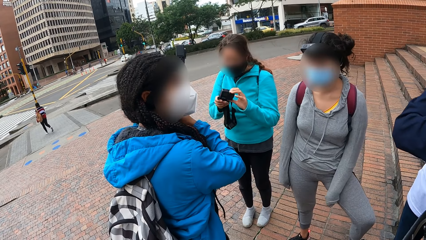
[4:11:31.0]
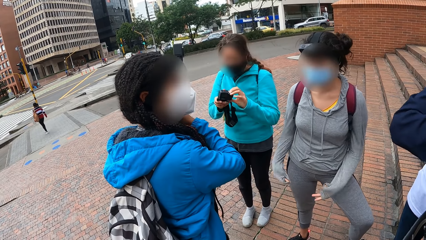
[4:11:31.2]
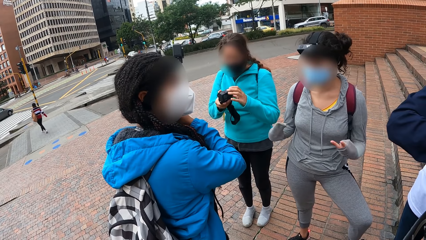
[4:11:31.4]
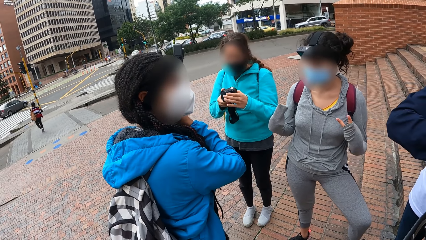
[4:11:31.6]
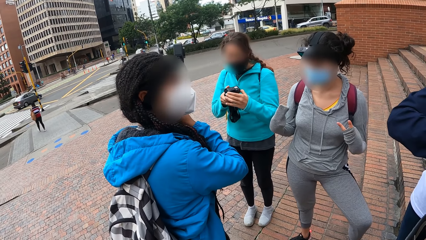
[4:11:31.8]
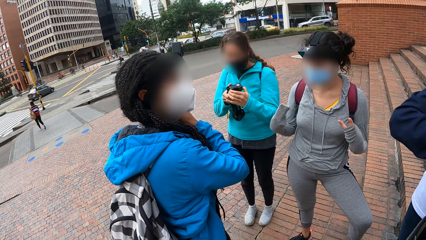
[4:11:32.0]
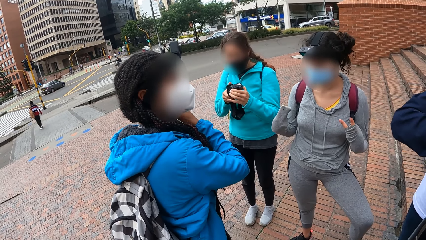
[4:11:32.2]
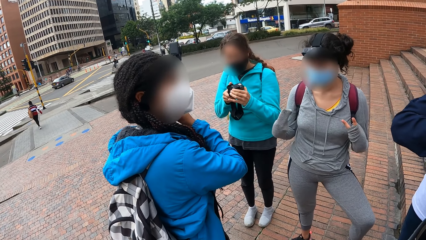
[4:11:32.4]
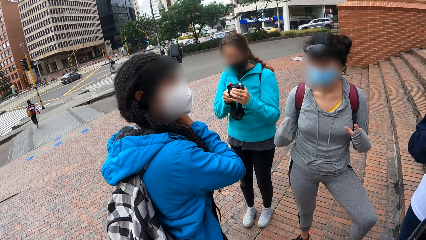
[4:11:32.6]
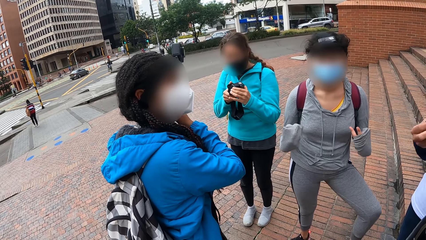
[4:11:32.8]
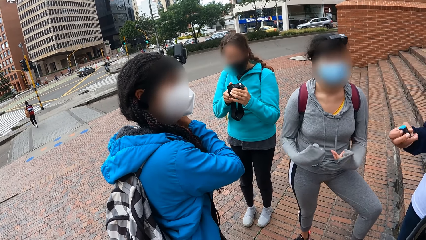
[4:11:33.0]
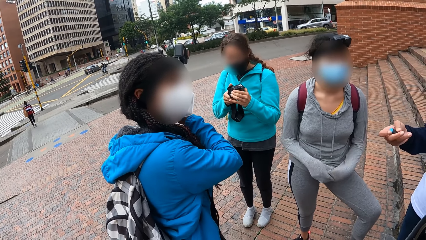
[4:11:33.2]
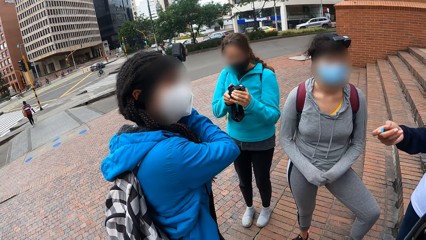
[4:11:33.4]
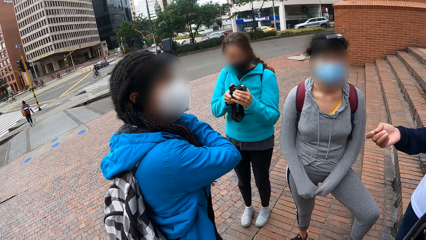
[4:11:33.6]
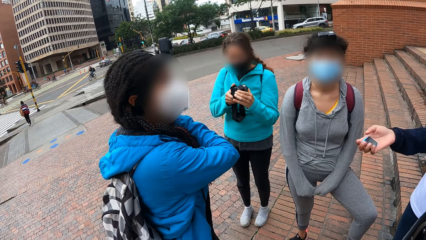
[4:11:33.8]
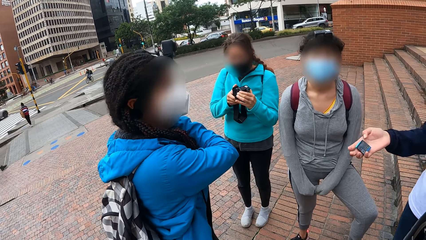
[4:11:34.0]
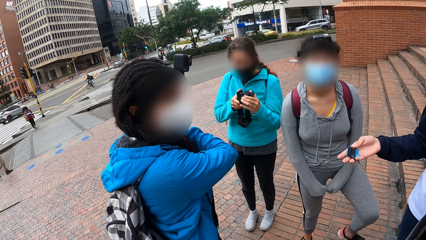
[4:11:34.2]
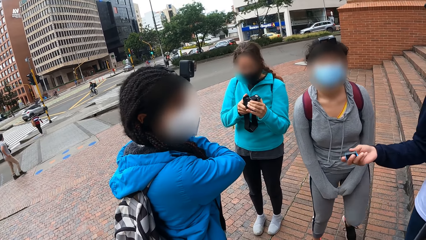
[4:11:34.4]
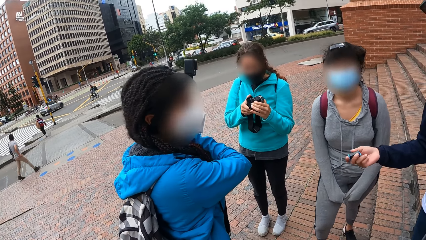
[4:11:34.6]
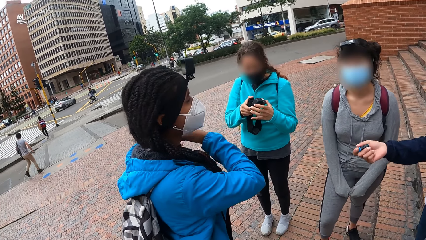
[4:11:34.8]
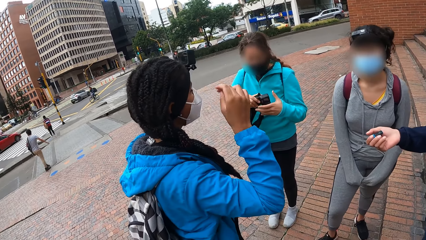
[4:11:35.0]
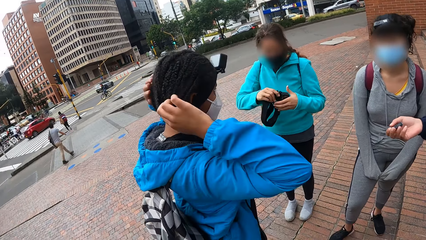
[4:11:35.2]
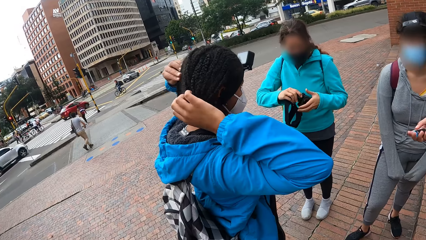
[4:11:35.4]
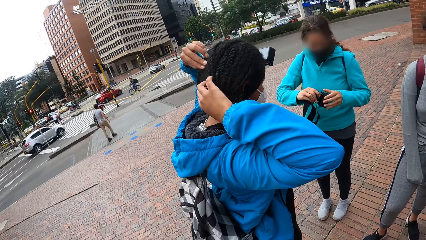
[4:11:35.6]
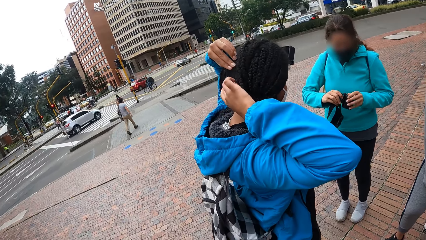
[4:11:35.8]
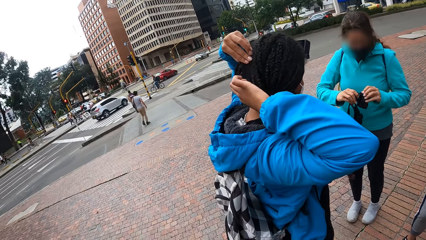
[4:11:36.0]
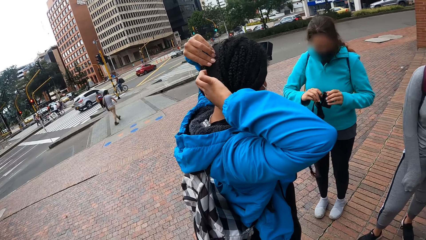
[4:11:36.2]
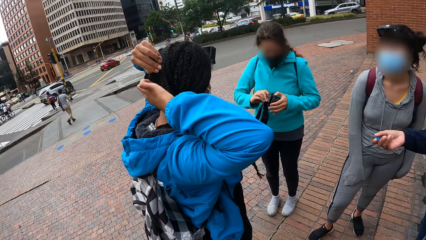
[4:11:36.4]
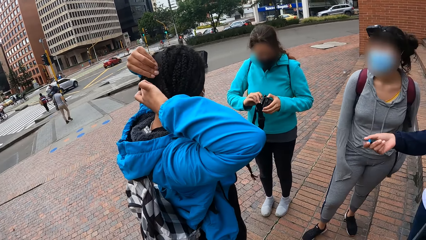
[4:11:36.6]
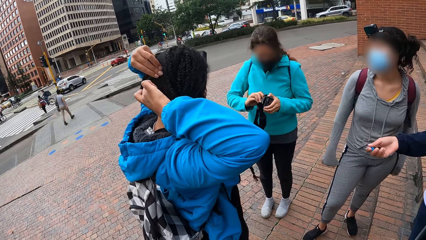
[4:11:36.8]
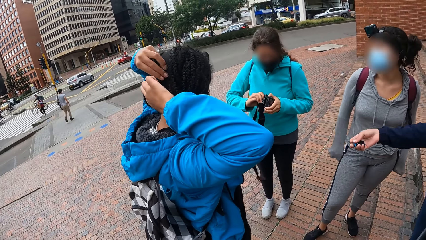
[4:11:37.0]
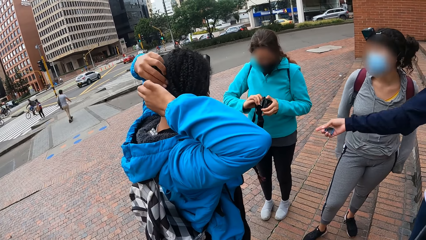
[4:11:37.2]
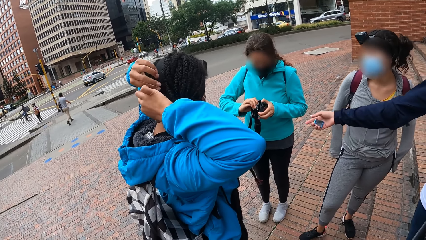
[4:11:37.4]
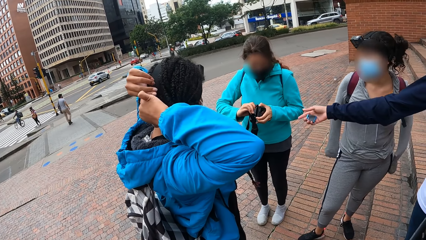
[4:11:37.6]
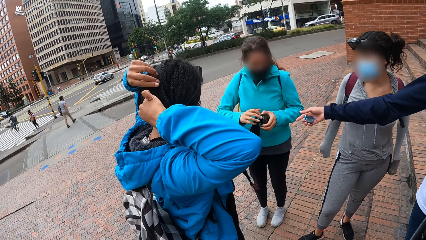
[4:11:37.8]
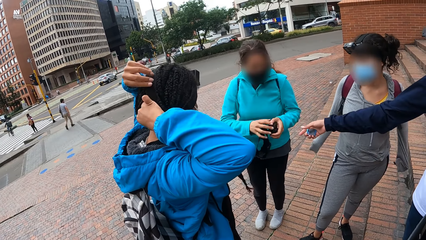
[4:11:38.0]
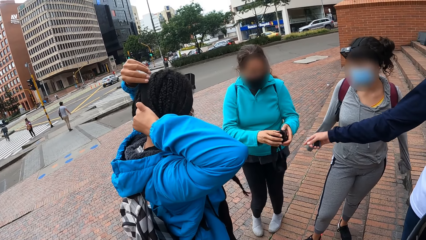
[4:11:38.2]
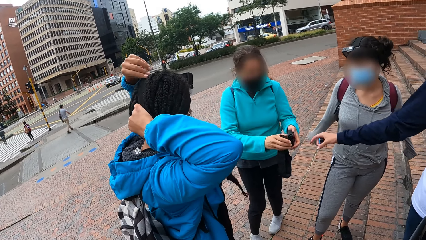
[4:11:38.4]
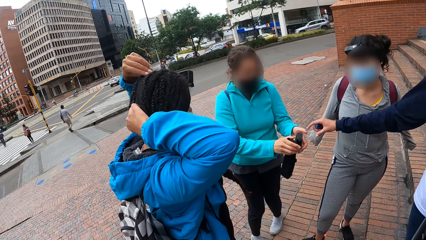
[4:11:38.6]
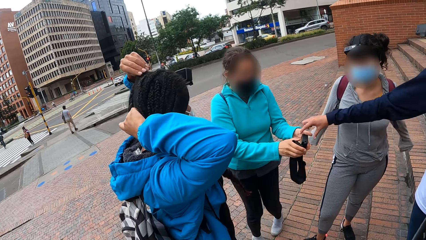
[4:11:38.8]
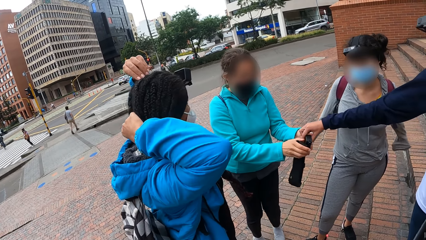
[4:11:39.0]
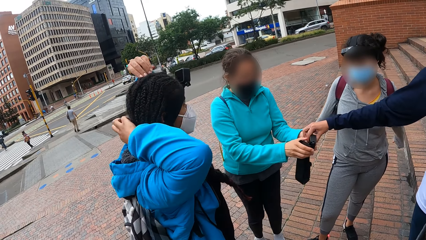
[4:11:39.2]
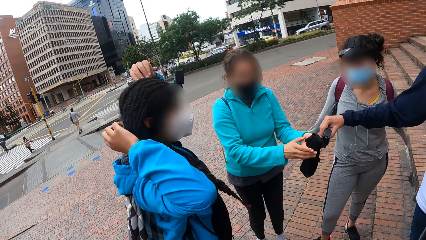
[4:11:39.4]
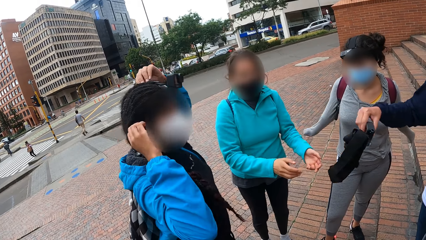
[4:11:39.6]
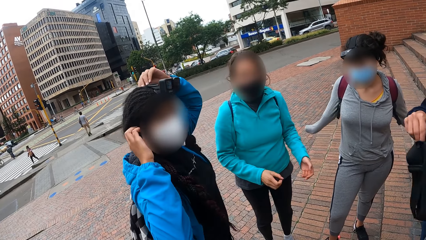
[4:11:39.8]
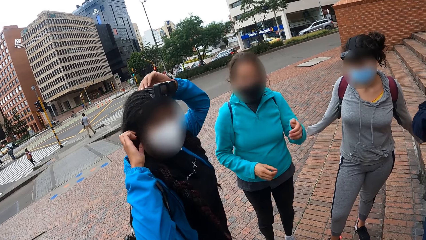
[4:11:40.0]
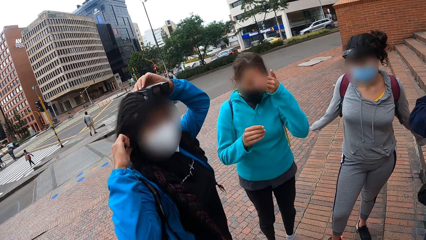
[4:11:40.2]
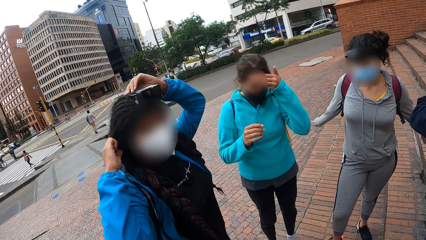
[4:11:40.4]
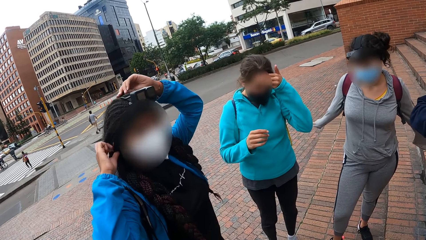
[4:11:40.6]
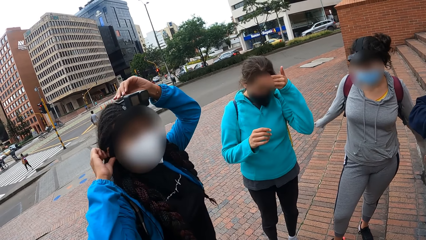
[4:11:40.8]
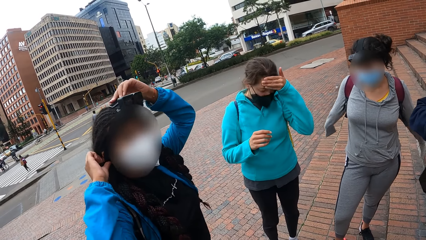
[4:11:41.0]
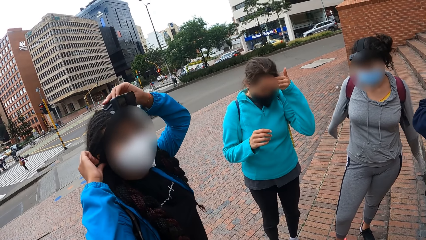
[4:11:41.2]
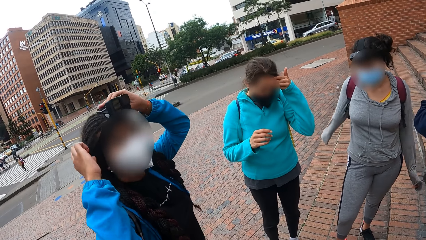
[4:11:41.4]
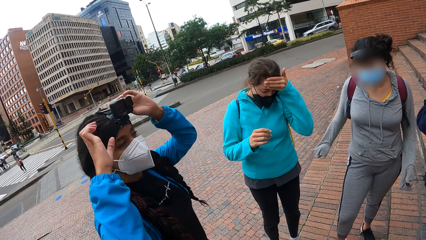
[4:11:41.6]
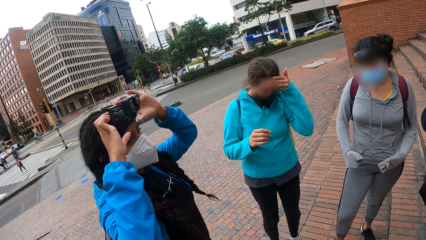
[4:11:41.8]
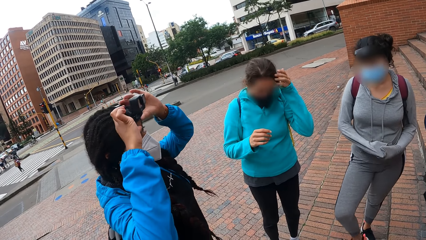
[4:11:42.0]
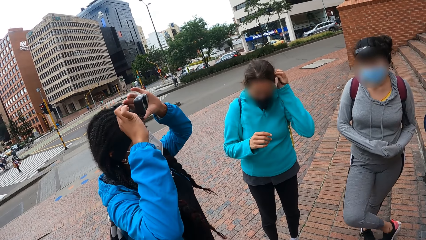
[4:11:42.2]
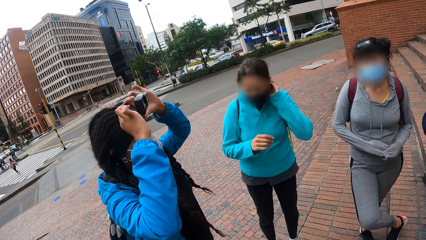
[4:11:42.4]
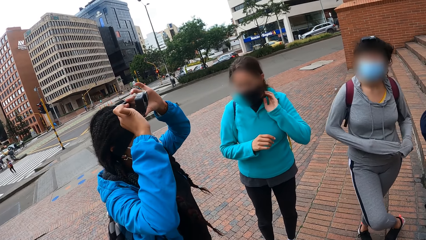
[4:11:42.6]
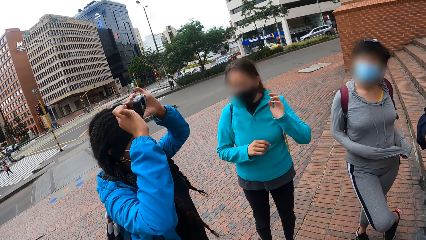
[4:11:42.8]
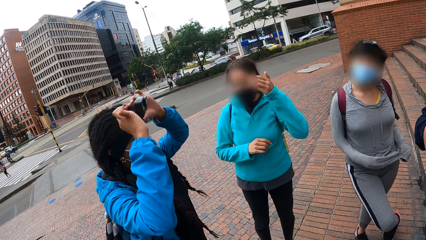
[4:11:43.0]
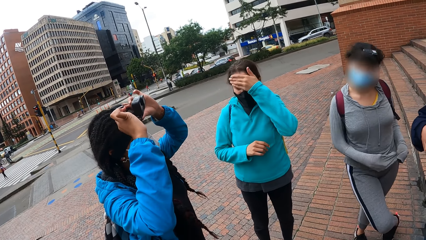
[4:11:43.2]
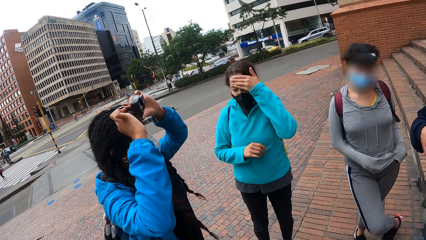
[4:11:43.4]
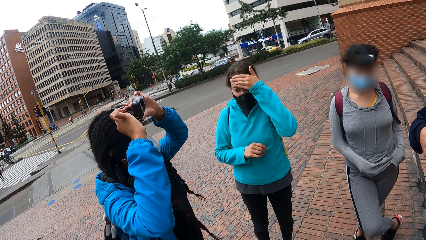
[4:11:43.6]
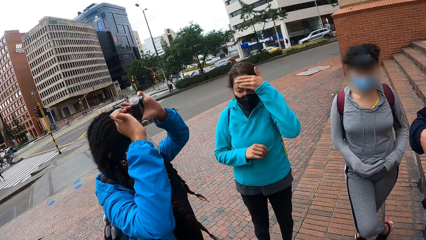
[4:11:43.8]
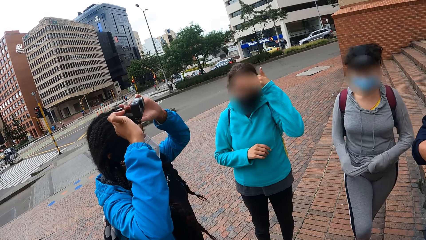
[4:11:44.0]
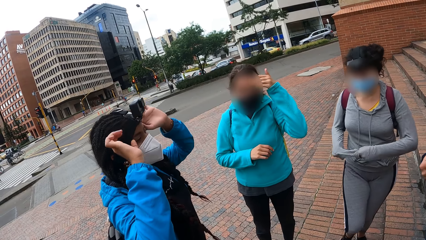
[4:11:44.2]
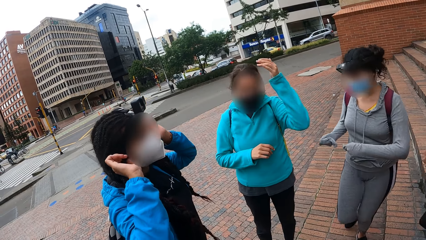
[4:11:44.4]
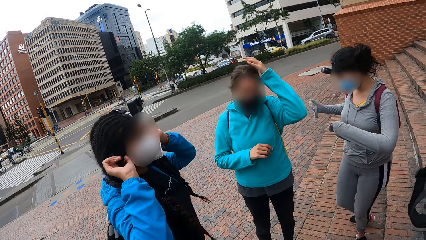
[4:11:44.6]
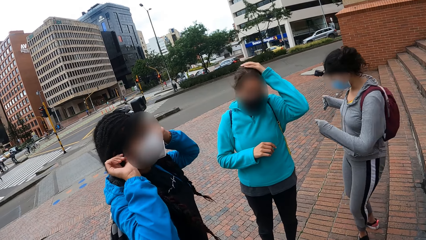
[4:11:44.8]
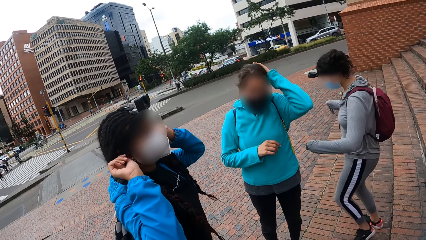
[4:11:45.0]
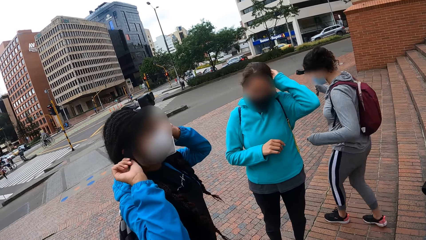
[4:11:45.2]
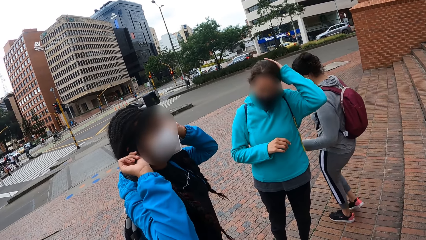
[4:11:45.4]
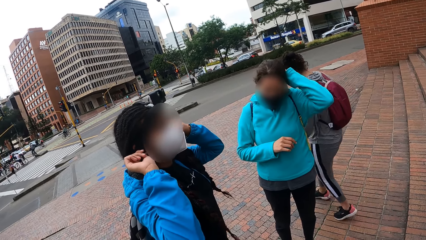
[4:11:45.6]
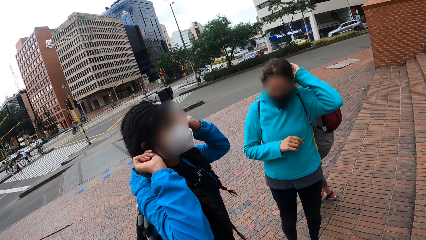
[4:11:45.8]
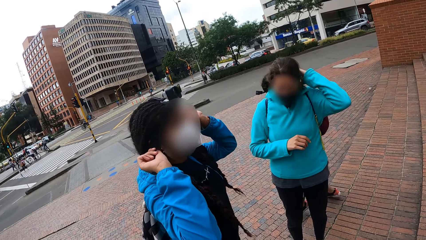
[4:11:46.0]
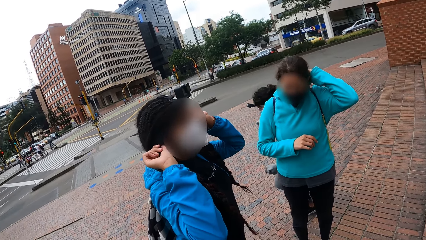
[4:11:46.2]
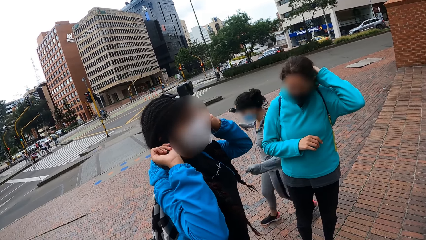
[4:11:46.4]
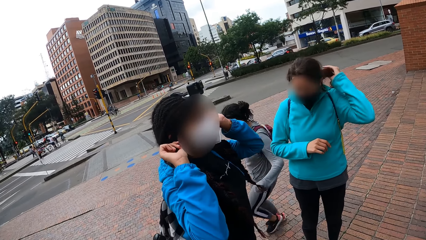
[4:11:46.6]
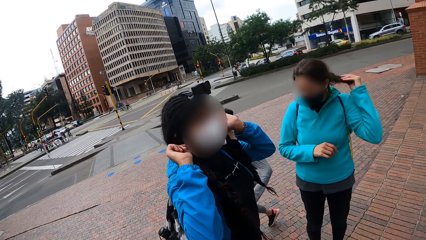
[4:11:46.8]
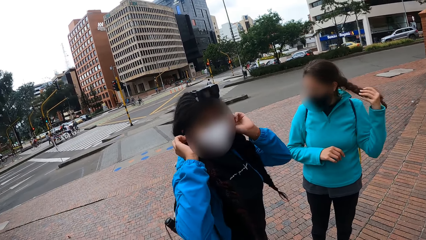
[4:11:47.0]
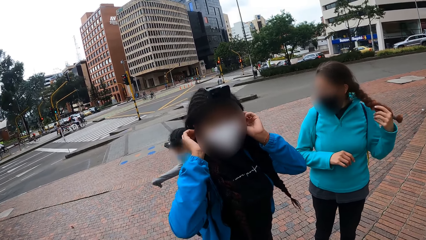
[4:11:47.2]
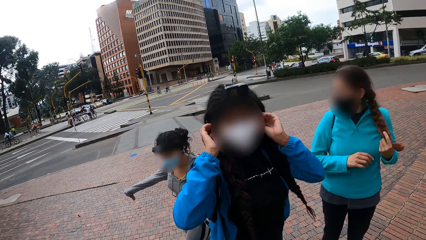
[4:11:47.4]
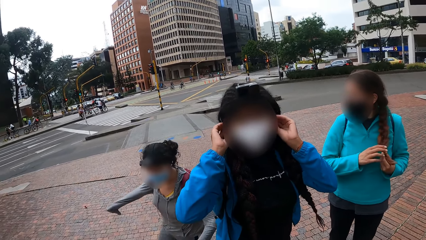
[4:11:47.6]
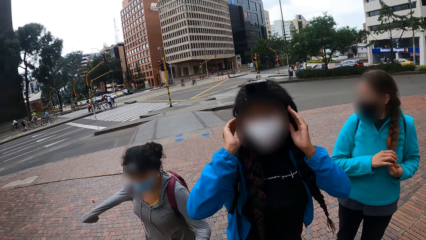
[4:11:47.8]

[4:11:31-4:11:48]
A woman holds a battery in her right hand. The woman takes the camera from the hands of another woman with her right hand.
